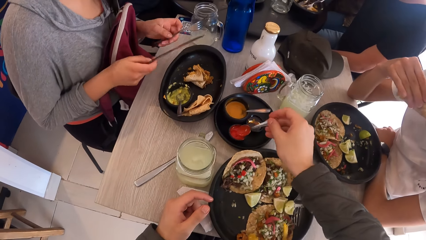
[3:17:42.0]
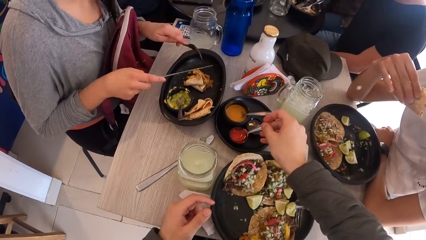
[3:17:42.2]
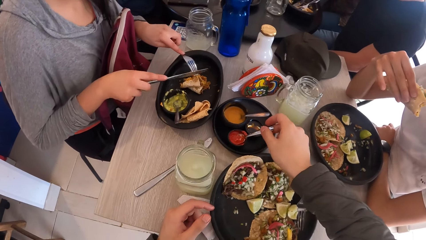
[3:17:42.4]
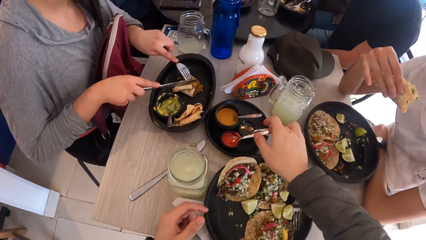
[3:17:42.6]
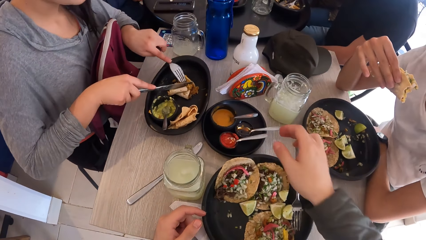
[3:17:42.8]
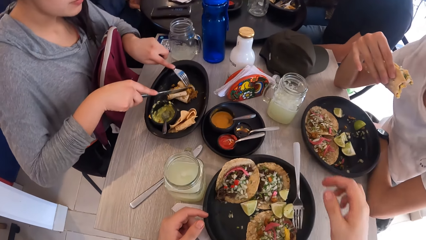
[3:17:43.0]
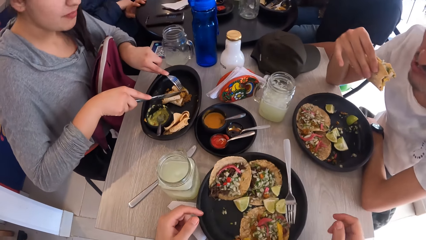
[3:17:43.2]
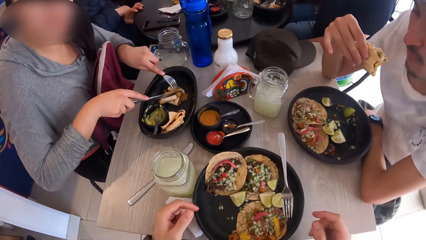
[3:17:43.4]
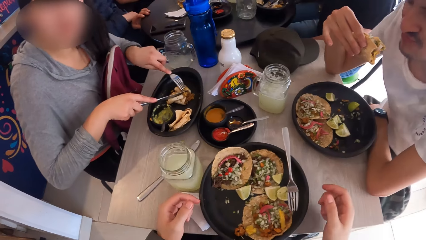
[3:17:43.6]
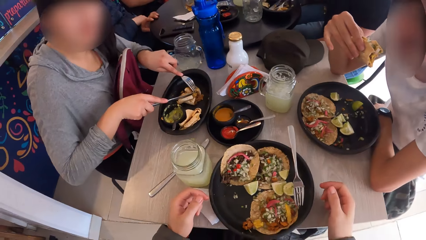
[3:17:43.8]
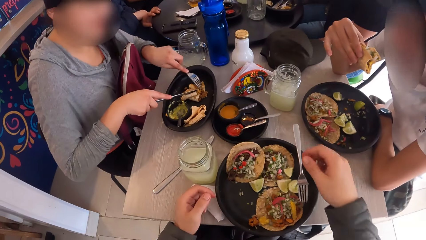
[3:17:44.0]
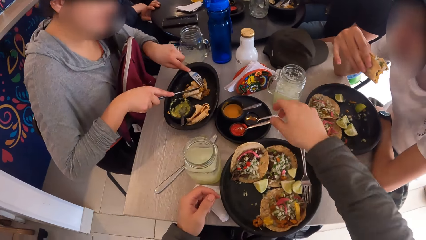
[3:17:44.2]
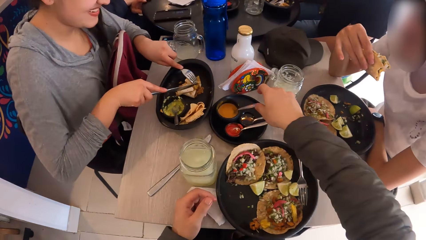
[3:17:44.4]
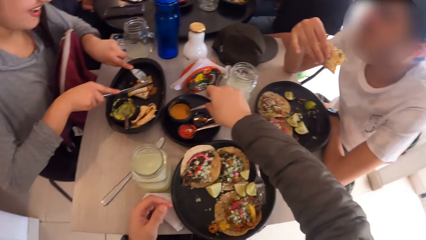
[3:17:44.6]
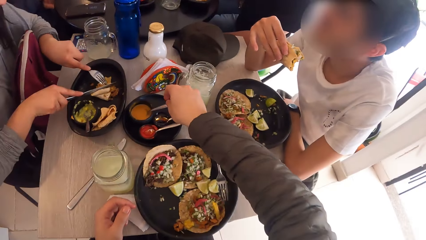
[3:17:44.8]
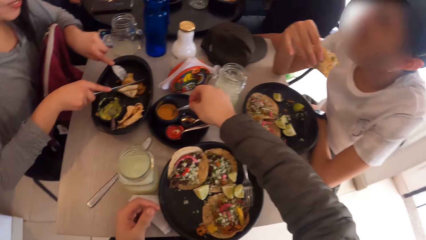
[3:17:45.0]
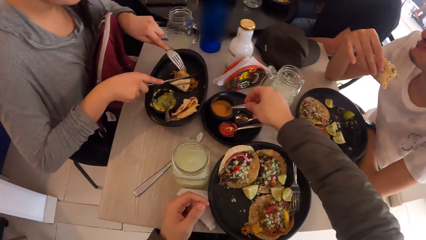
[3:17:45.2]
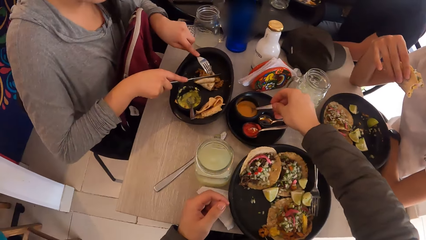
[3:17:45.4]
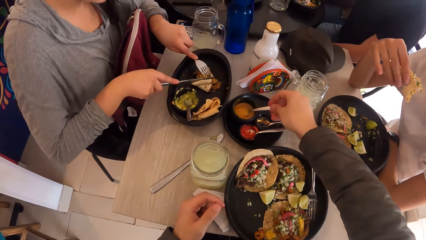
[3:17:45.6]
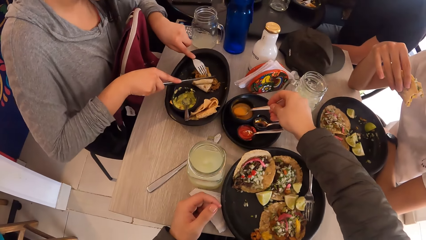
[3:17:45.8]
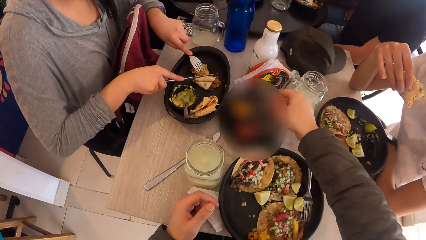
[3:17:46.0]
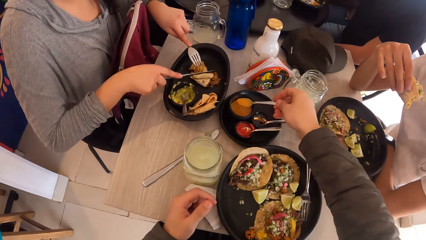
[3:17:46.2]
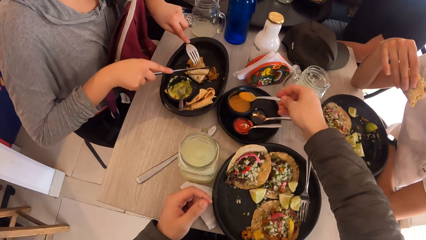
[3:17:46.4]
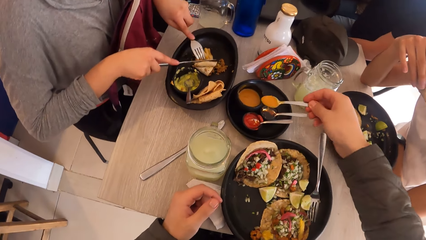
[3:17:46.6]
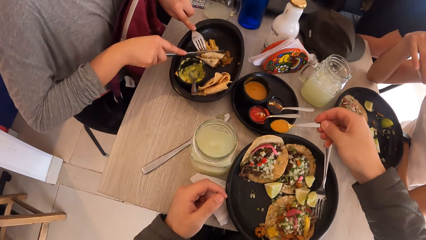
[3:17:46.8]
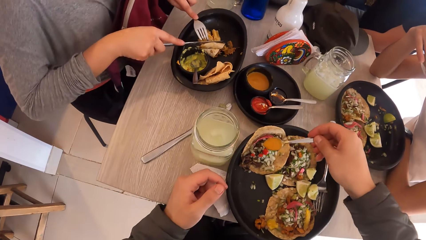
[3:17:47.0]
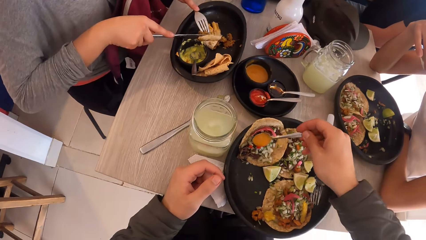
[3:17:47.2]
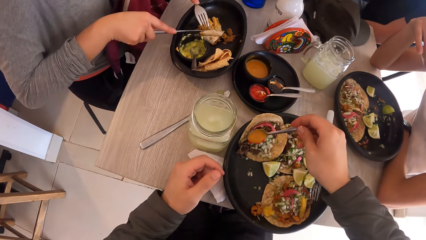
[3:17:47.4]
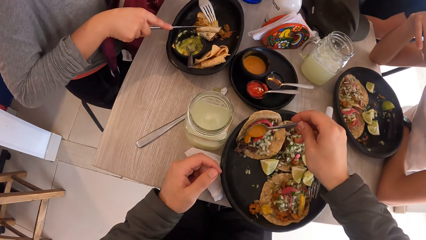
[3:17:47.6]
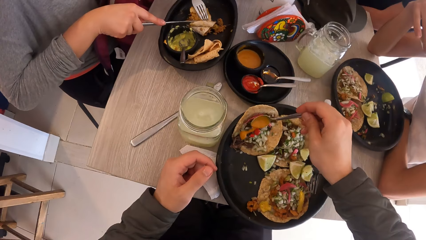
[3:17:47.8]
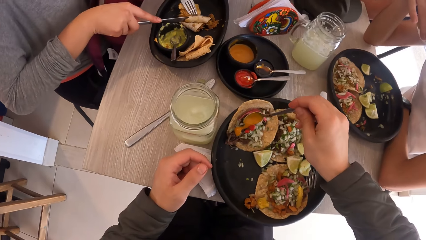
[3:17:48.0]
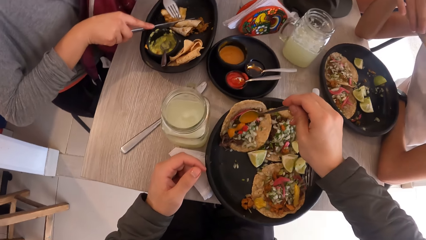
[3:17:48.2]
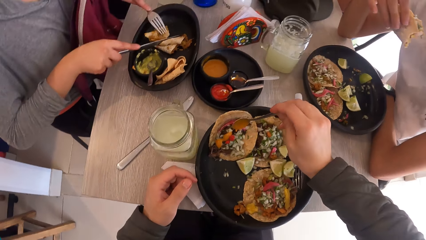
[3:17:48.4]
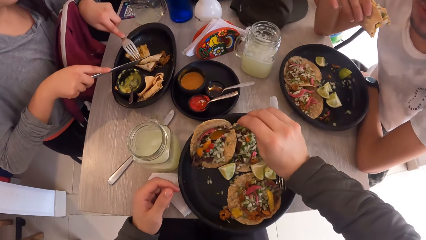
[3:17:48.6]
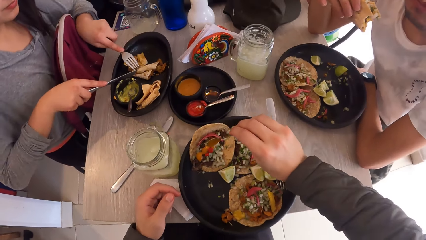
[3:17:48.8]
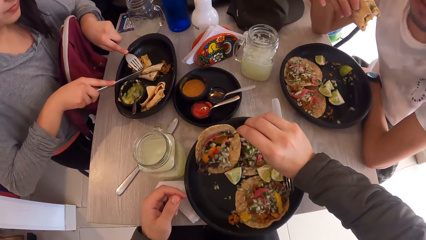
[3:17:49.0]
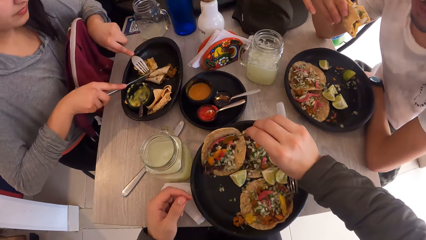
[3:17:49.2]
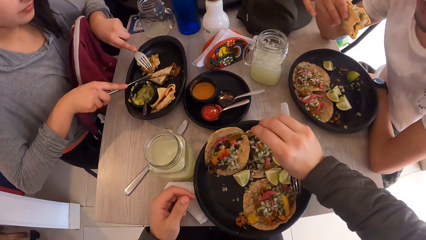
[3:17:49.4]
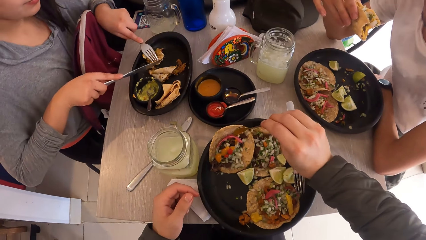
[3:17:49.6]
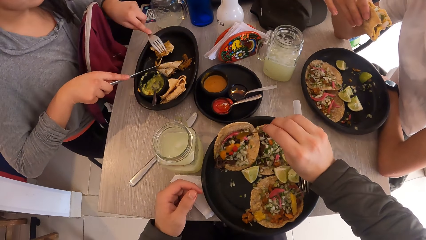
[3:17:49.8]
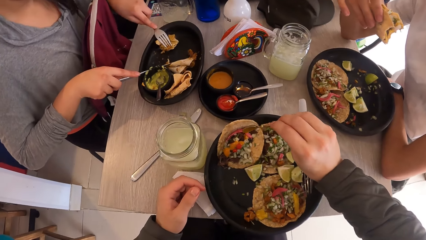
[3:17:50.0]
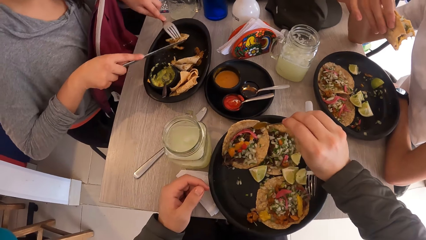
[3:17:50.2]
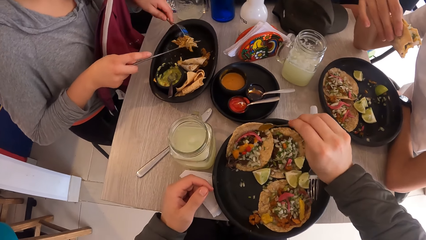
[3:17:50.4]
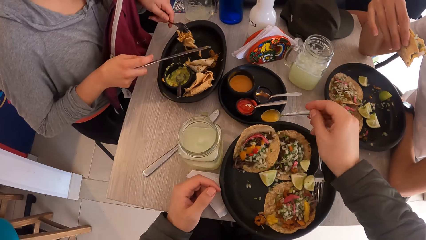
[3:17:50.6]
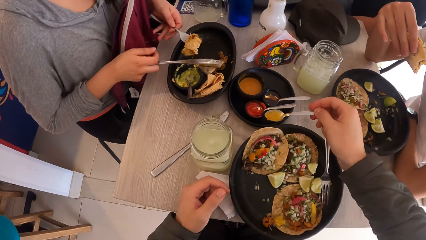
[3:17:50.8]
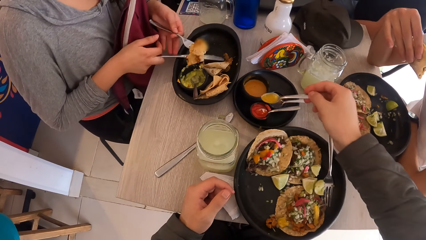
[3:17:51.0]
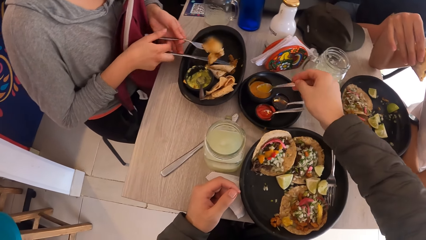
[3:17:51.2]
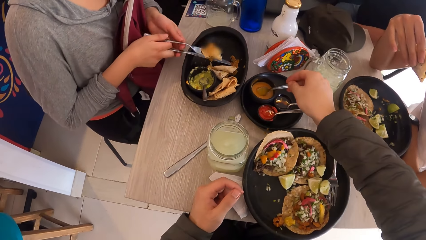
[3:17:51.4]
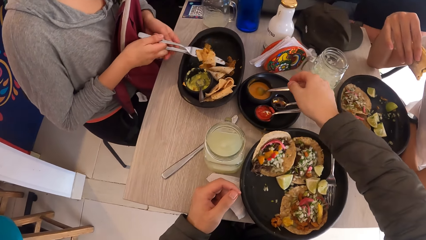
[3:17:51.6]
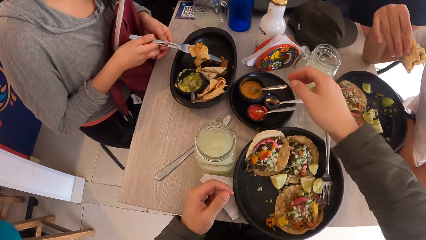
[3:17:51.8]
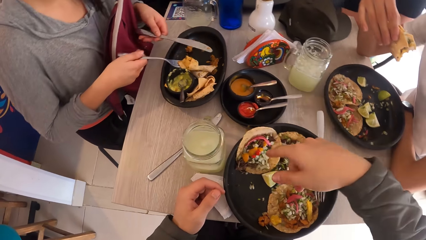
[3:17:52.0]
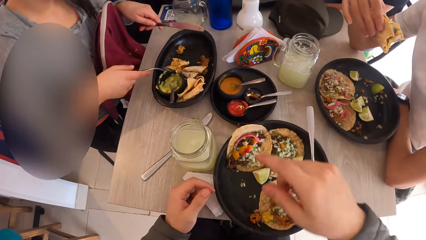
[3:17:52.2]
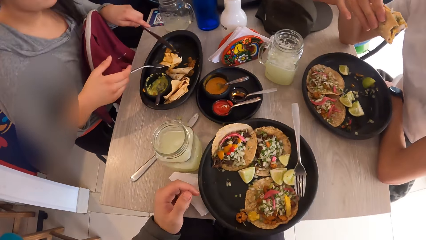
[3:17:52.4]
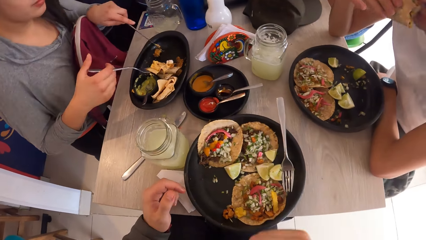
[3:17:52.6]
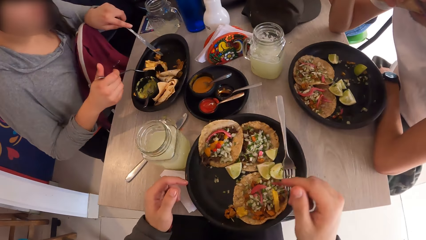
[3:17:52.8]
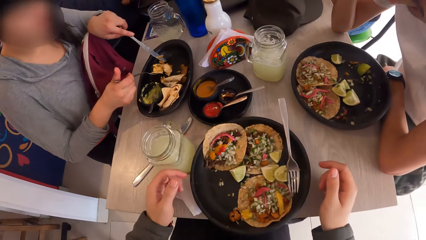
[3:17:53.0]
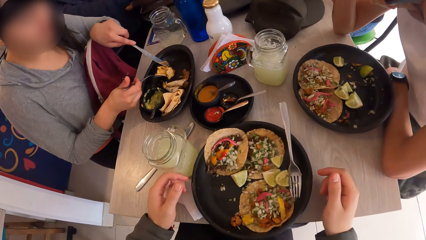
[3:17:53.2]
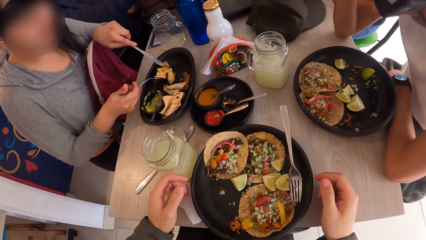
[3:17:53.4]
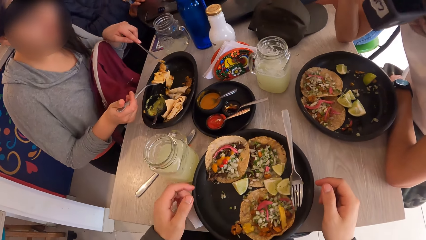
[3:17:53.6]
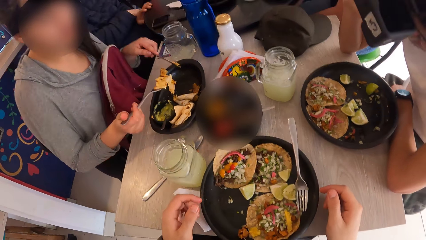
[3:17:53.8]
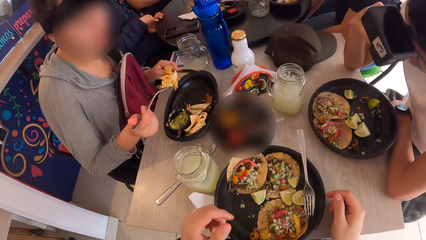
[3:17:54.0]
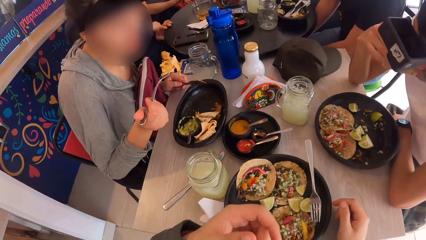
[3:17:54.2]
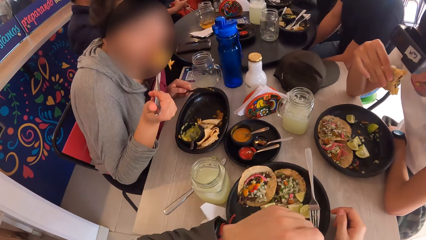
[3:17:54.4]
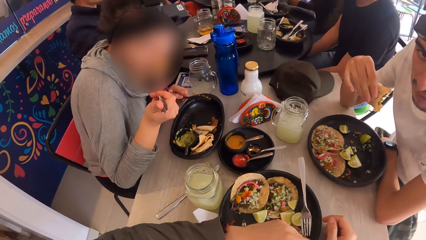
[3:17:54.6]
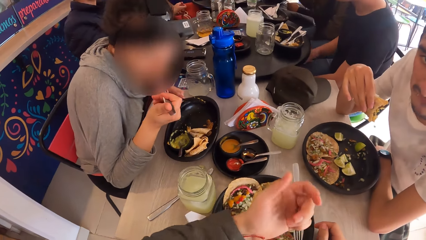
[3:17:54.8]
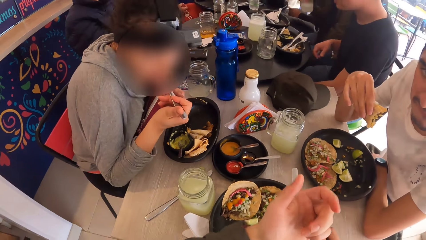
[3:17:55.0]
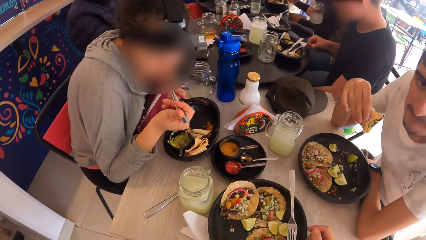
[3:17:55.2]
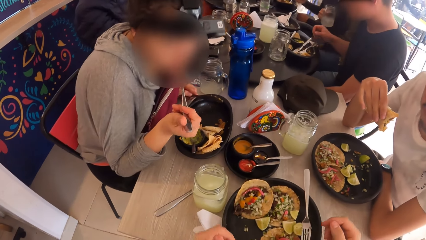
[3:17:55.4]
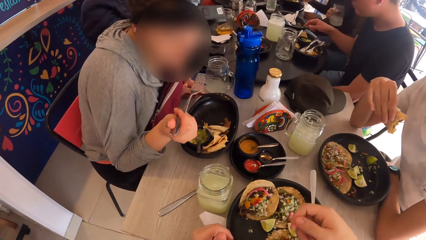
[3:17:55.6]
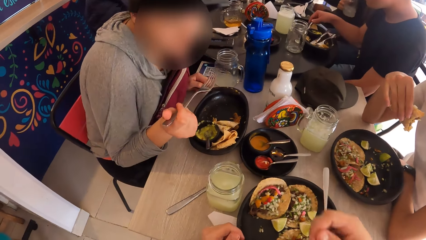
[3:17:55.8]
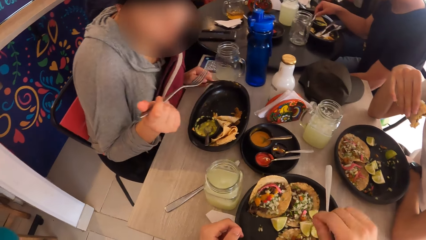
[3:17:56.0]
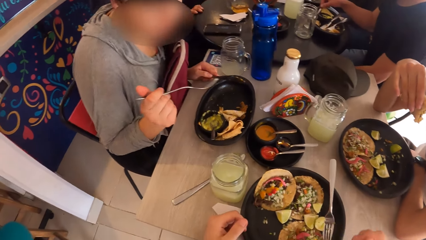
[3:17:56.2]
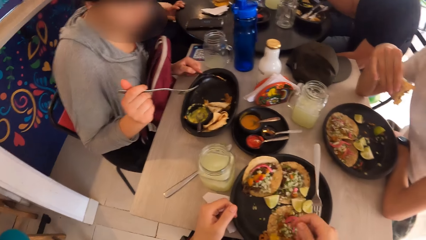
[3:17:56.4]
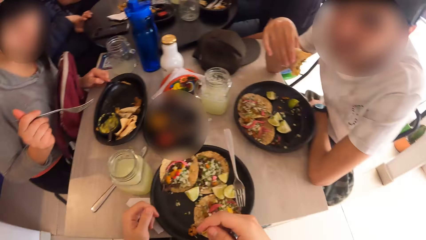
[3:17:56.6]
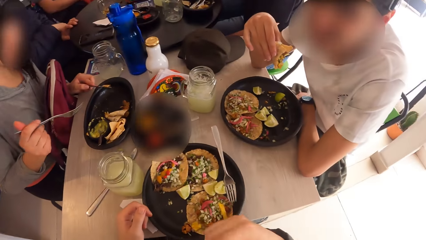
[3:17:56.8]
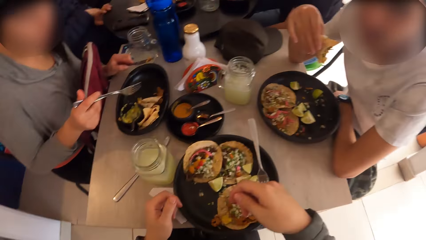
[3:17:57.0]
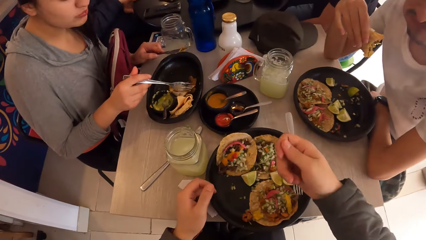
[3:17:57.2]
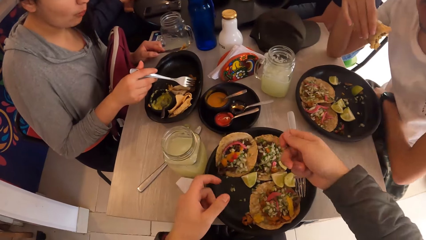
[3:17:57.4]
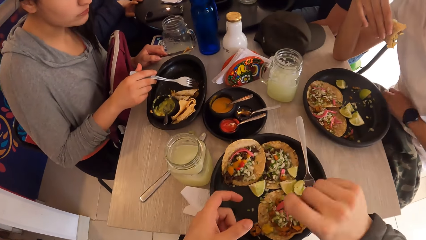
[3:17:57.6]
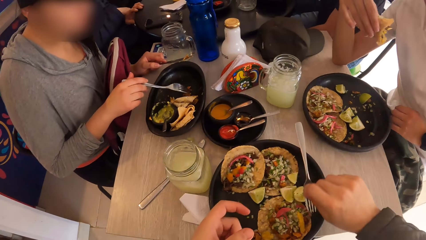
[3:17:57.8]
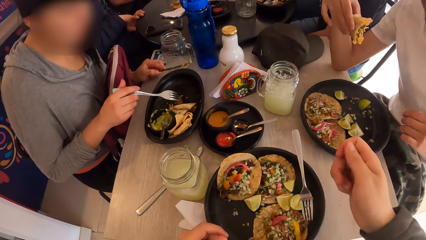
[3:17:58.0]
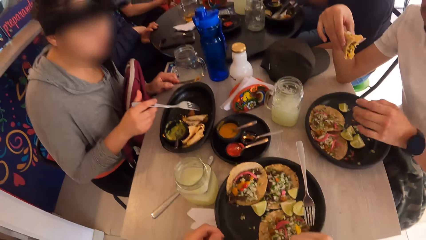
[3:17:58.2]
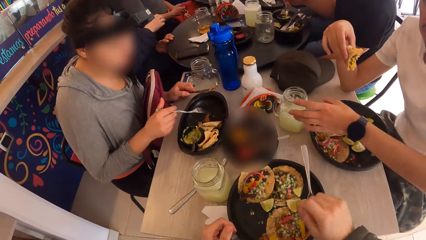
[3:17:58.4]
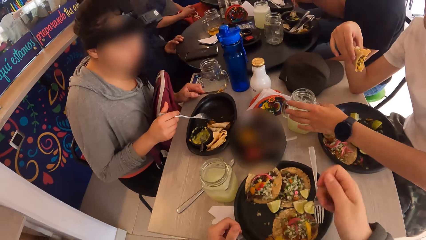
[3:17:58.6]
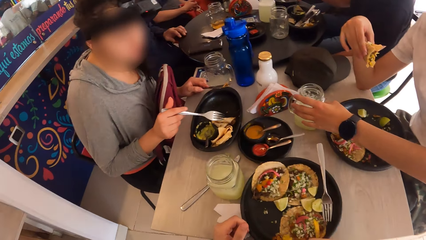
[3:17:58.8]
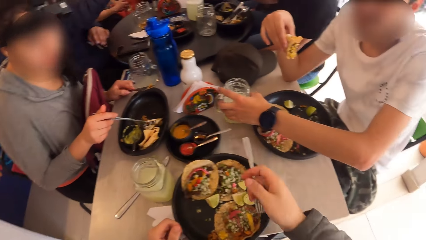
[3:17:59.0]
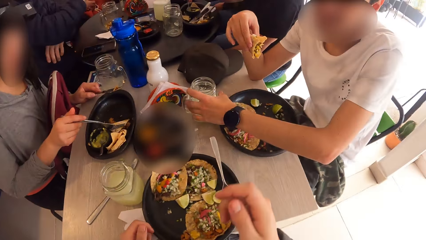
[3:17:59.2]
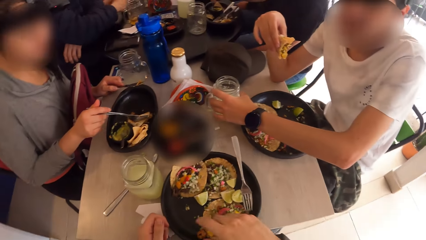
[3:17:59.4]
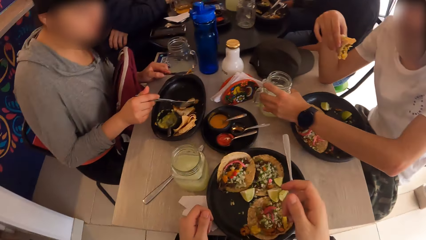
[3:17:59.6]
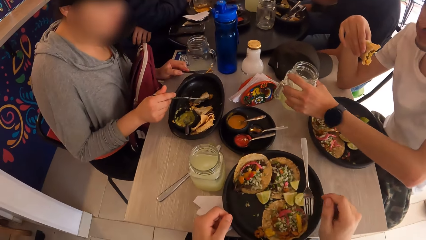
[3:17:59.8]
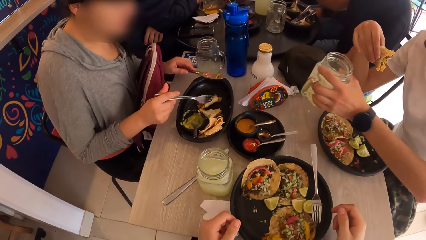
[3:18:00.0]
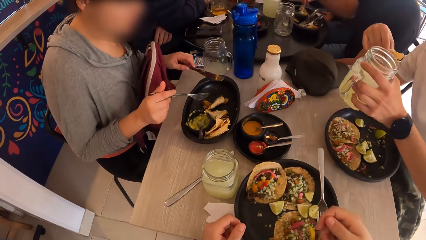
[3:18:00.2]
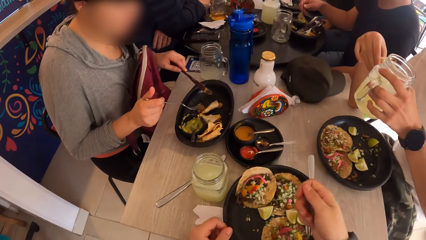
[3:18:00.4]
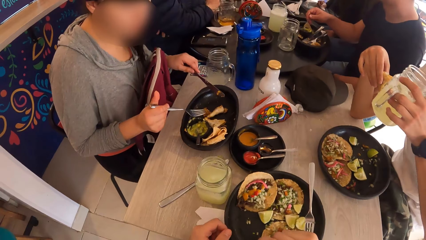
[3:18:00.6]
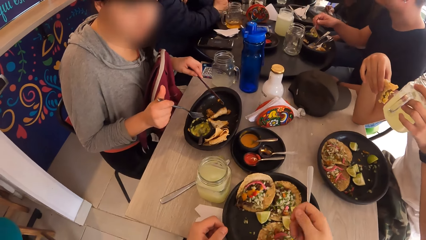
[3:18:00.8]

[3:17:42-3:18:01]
The camera wearer drops the spoon in the black cup on the table with his right hand. A woman holds a flat bread with a fork. The camera wearer moves his hand. He takes the sauce from the black cup on the table with the spoon with his right hand. The woman cuts the flat bread with the fork. The camera wearer pours the sauce on the taco in the plate on the table with the spoon in his right hand. He drops the spoon in the black cup on the table with his right hand. The woman exchanges the fork with a knife in her hands. The camera wearer interacts with a man. He uses gestures. The man bites a flat bread. The camera wearer looks around. The woman picks up the flat bread with the fork. She bites the flat bread. The camera wearer uses gestures. The woman scoops food with the fork. The man moves his hand. He takes a mug of juice from the table with his left hand. The woman moves the flat bread with the fork.
